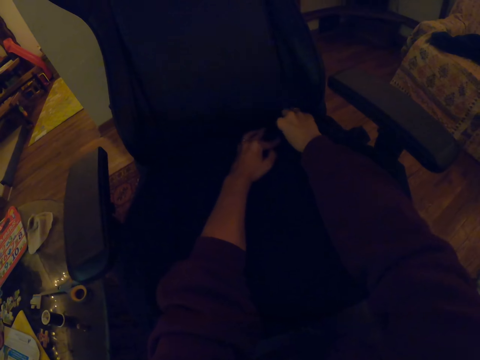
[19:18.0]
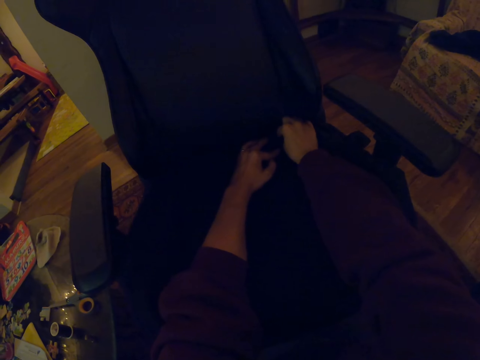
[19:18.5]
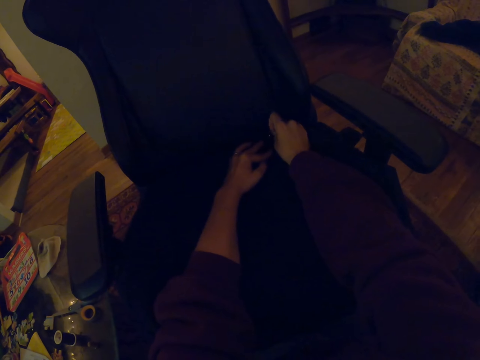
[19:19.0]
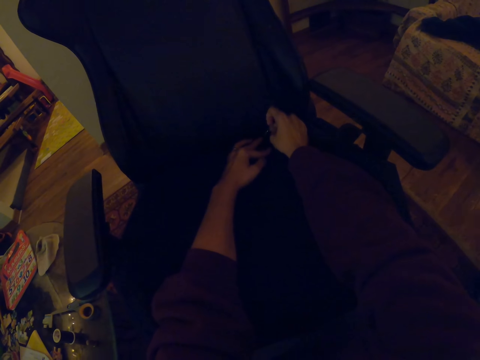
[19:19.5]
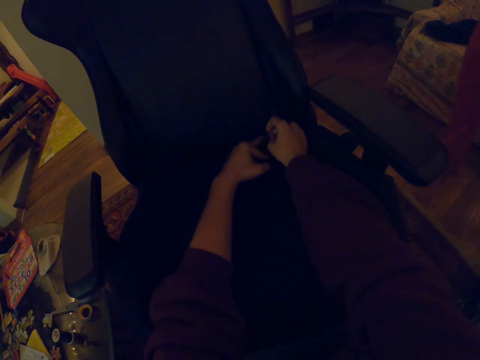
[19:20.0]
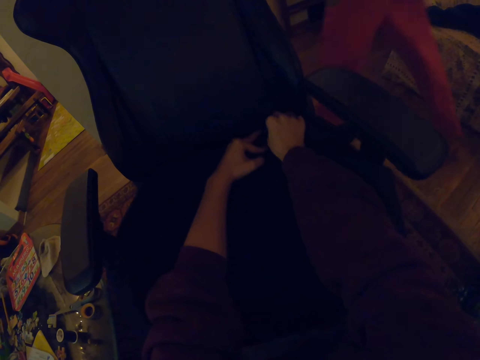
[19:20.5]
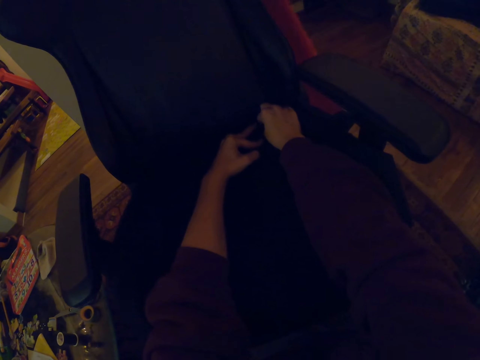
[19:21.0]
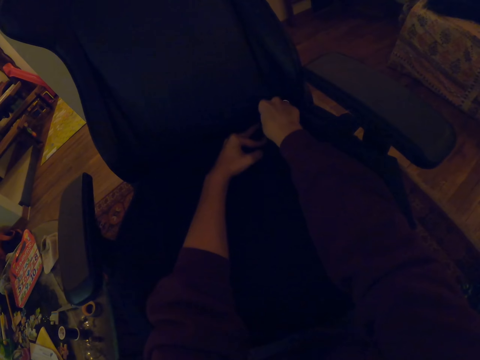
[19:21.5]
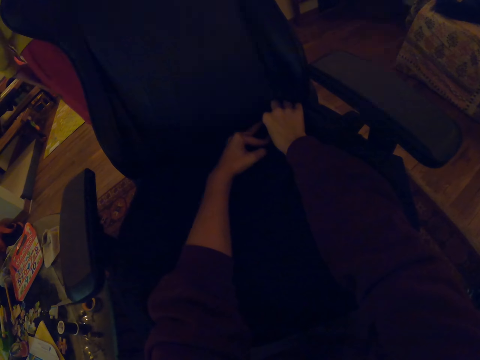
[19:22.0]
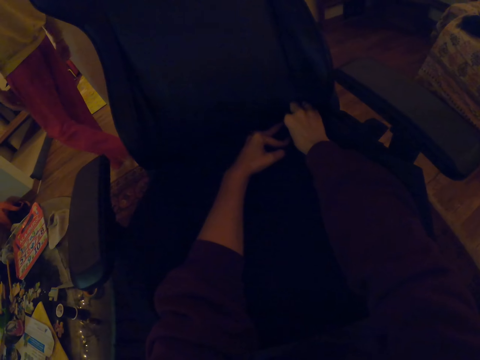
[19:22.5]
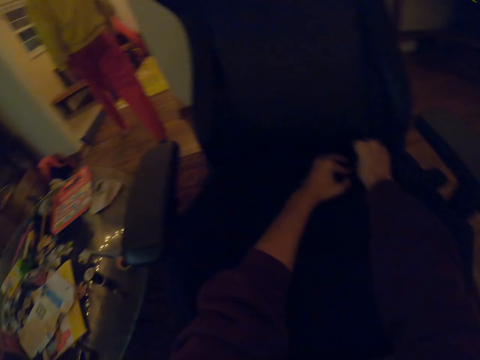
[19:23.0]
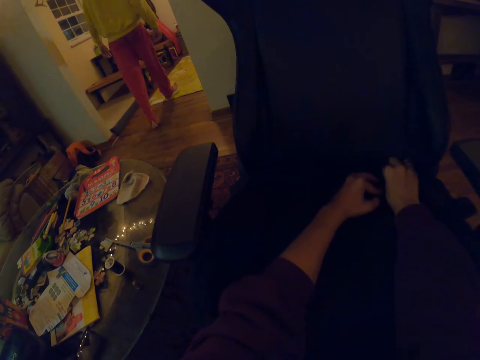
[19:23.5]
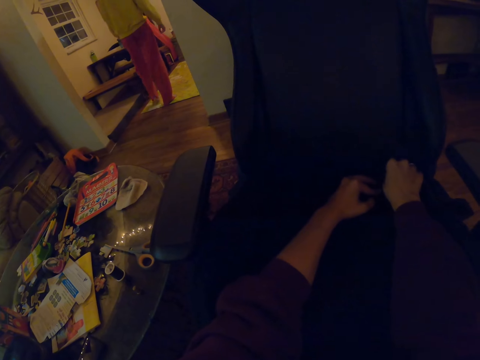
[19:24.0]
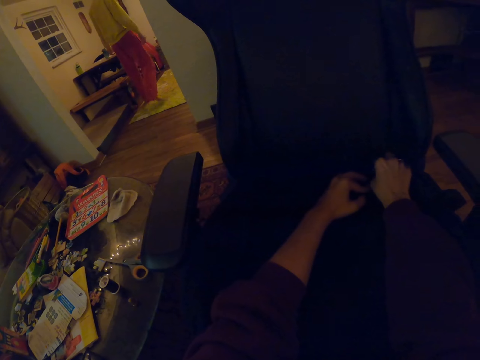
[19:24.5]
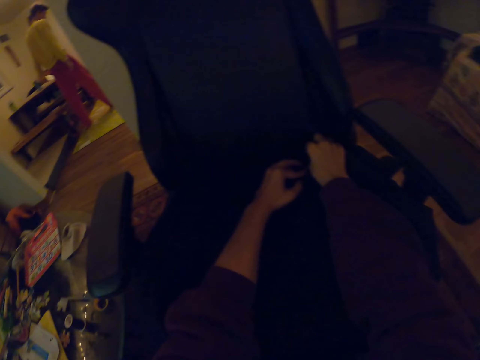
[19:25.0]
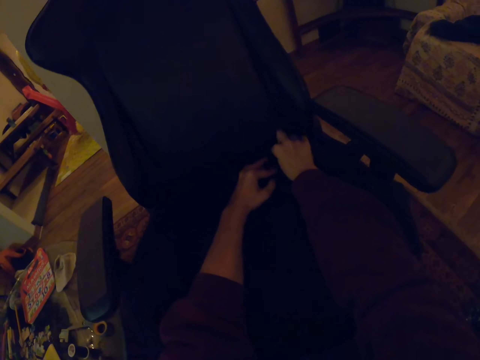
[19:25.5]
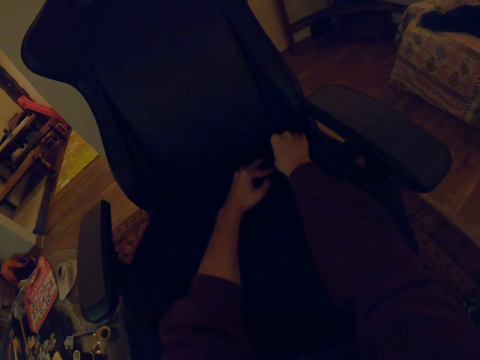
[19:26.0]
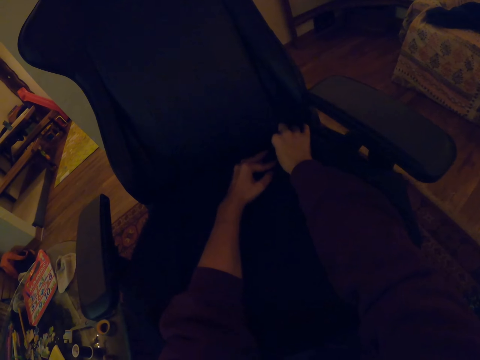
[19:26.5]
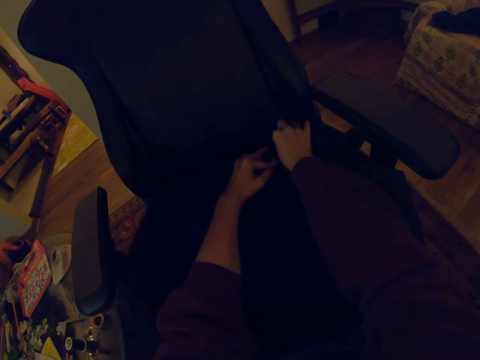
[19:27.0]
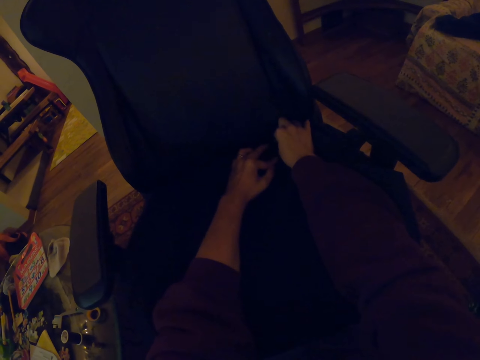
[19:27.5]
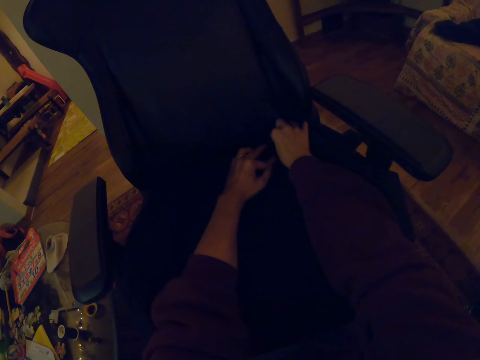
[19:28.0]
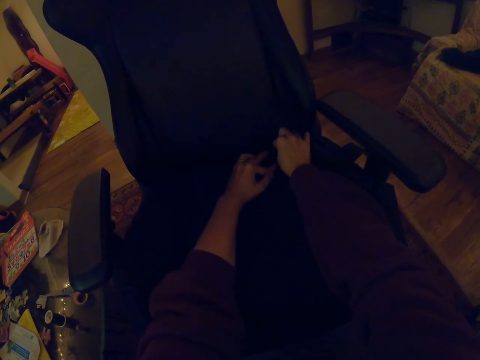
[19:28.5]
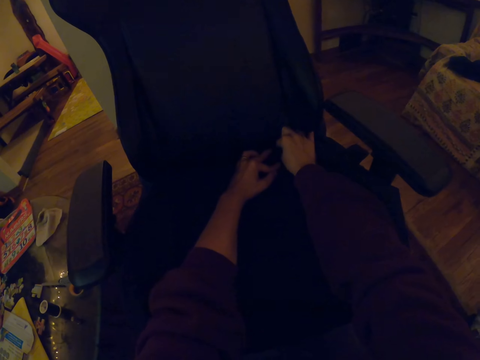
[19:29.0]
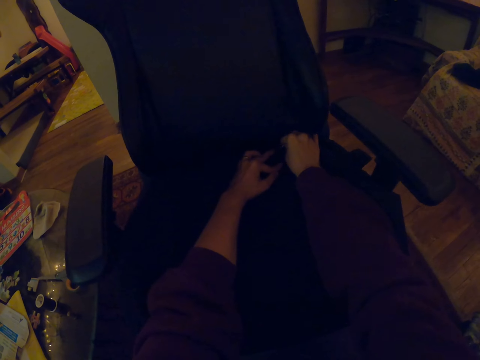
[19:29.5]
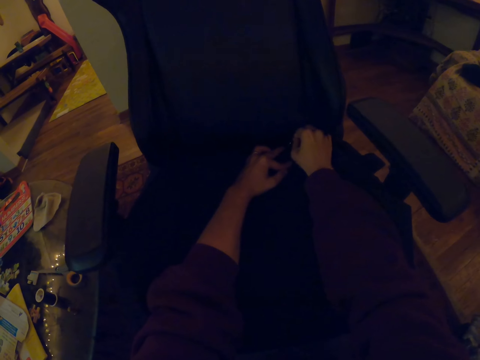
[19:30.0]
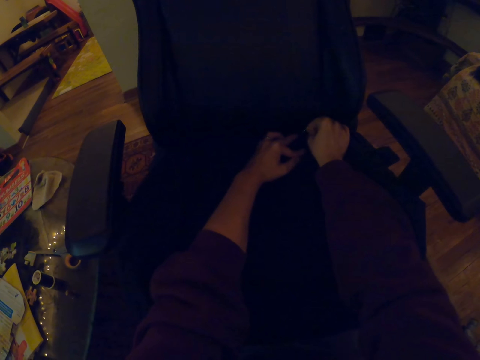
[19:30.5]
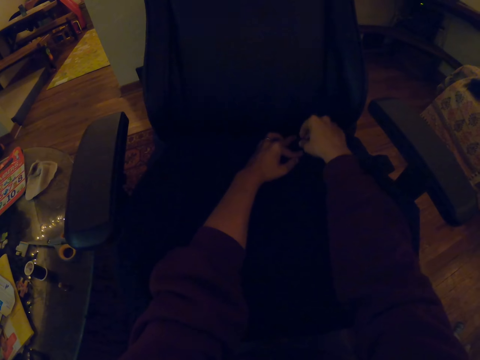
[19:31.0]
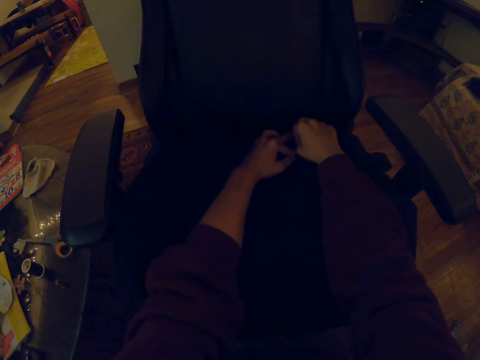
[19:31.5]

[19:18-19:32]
A person walks around. The person picks something. The camera wearer knits the chair cloth.

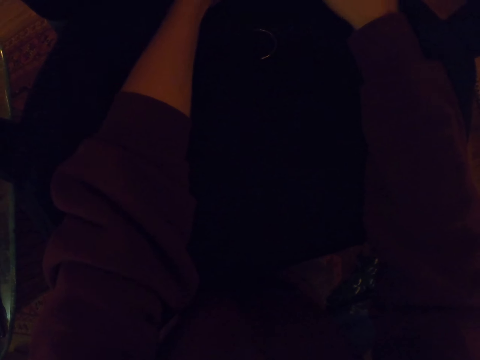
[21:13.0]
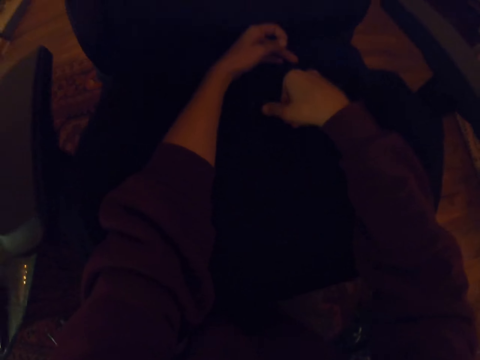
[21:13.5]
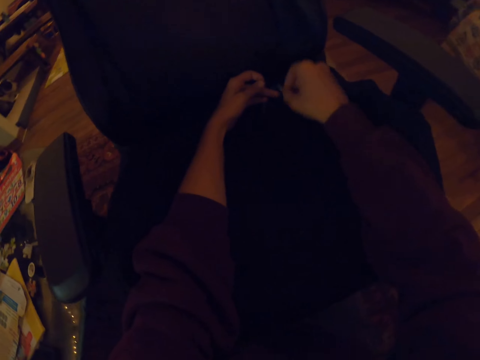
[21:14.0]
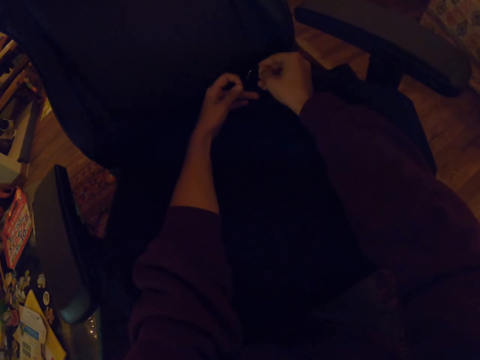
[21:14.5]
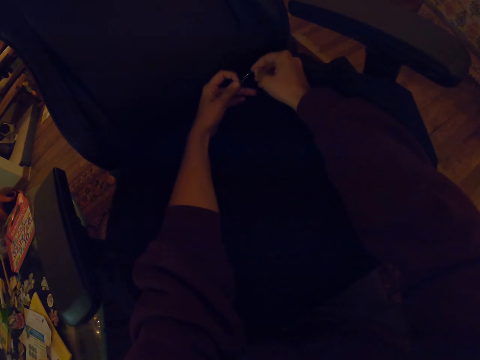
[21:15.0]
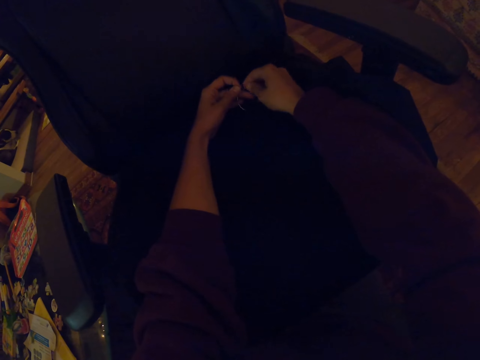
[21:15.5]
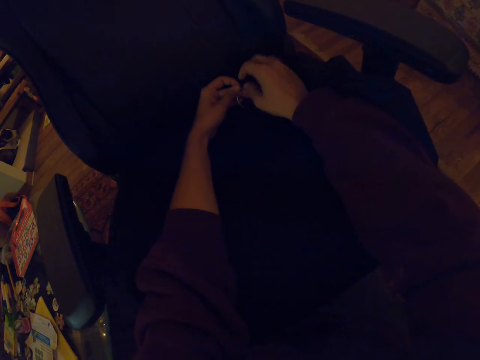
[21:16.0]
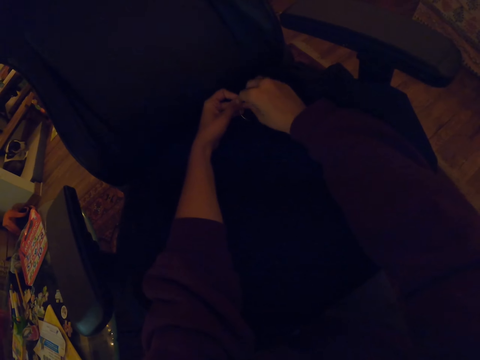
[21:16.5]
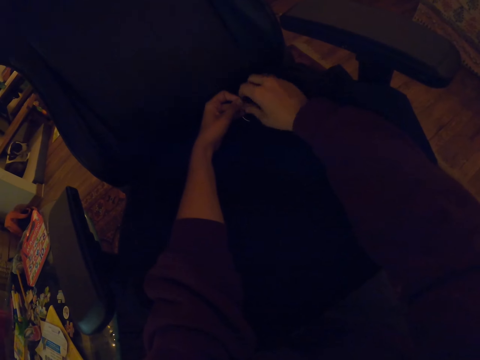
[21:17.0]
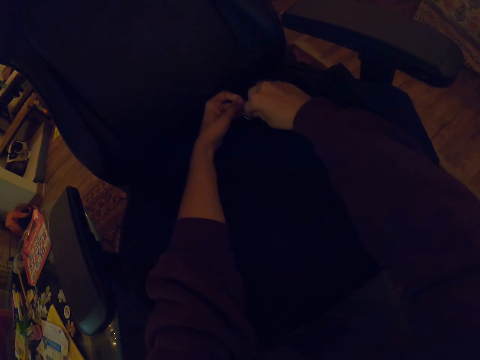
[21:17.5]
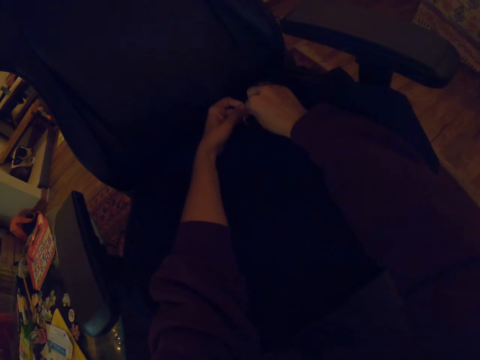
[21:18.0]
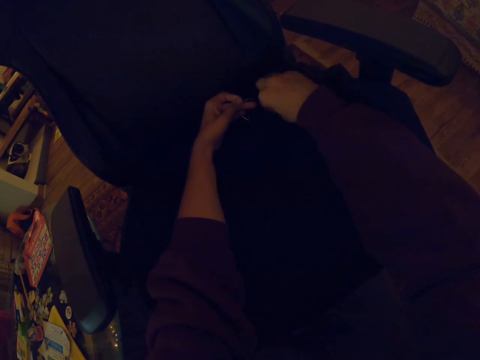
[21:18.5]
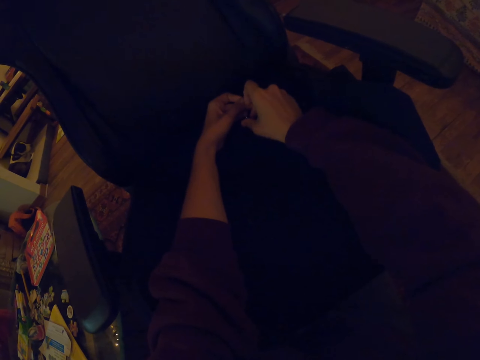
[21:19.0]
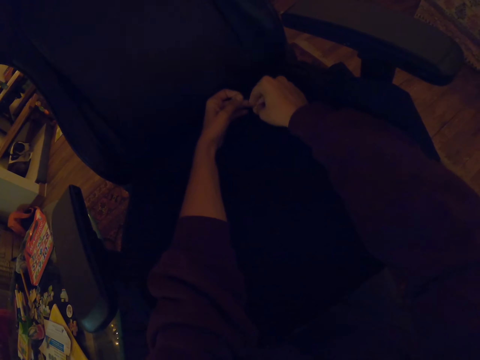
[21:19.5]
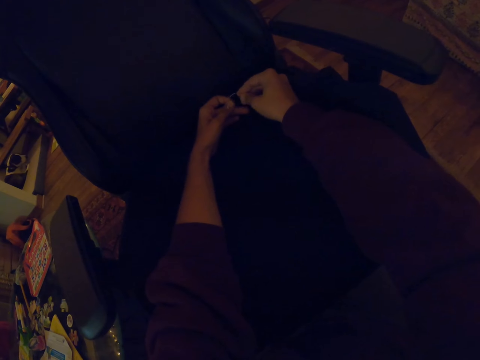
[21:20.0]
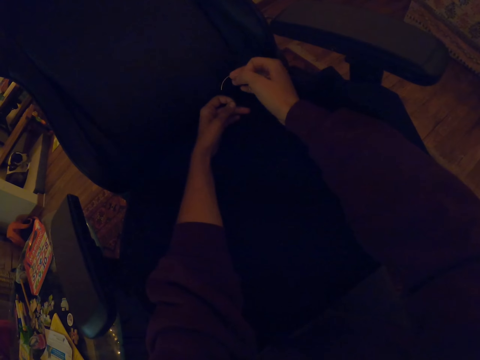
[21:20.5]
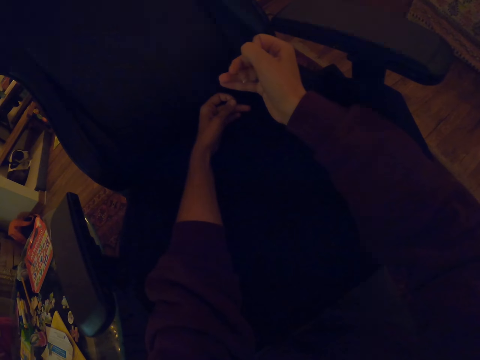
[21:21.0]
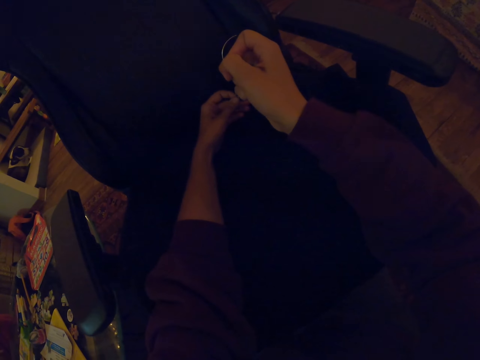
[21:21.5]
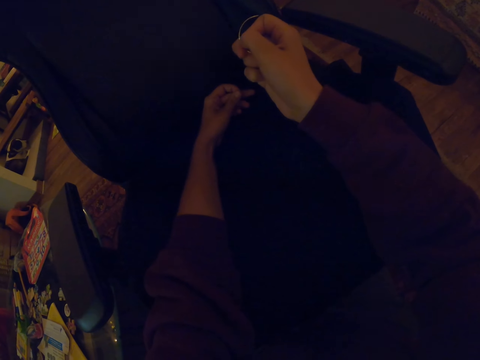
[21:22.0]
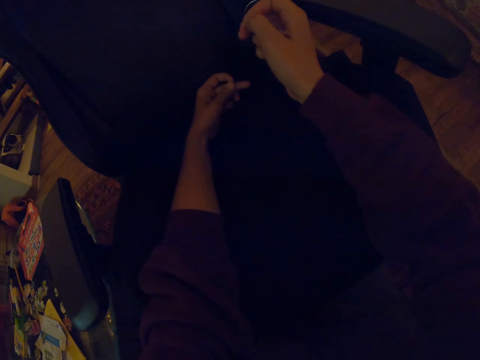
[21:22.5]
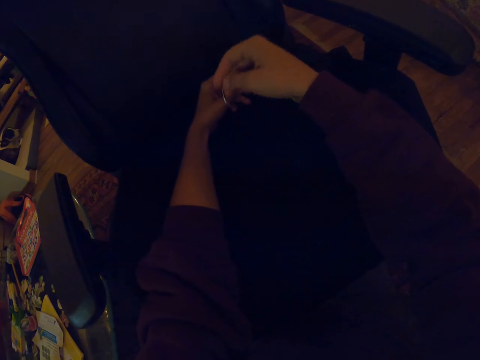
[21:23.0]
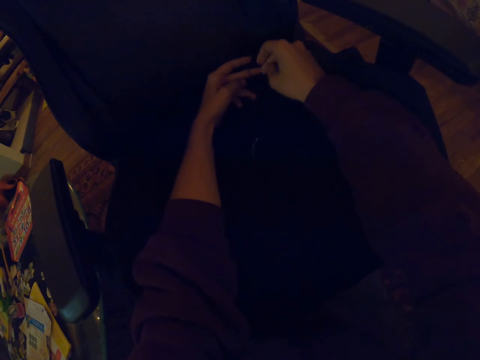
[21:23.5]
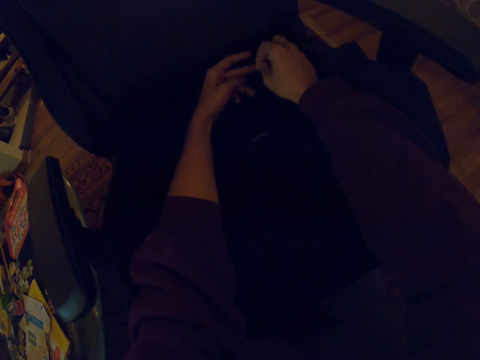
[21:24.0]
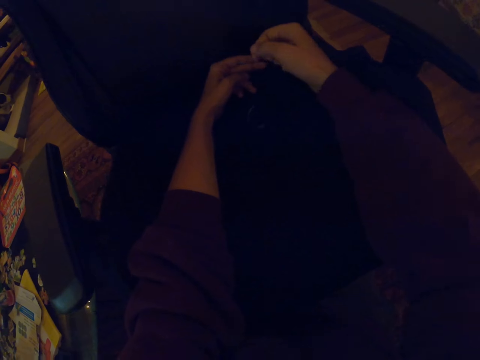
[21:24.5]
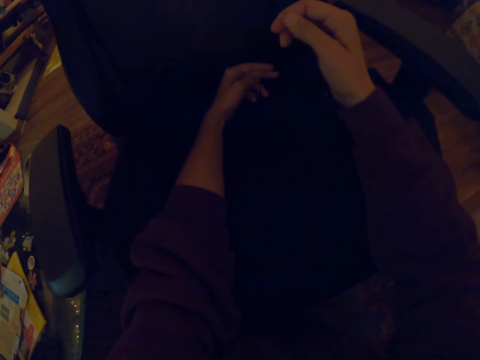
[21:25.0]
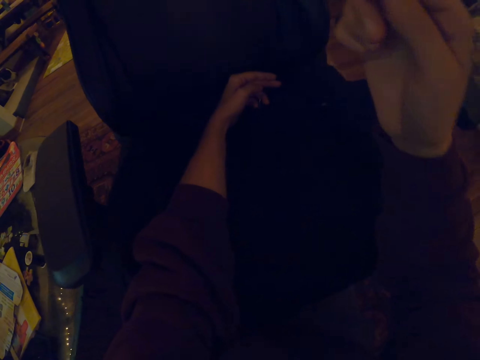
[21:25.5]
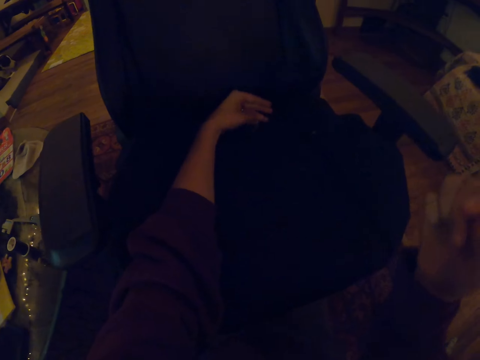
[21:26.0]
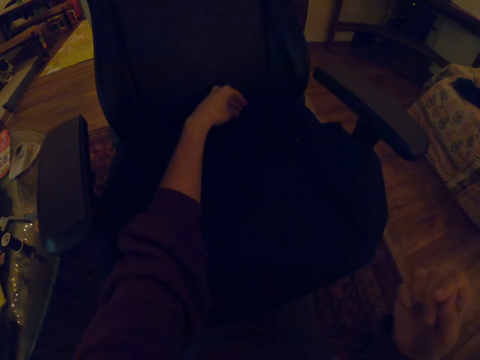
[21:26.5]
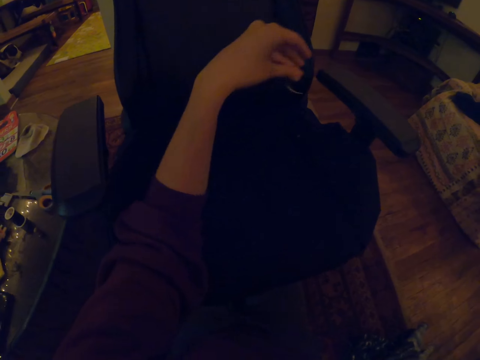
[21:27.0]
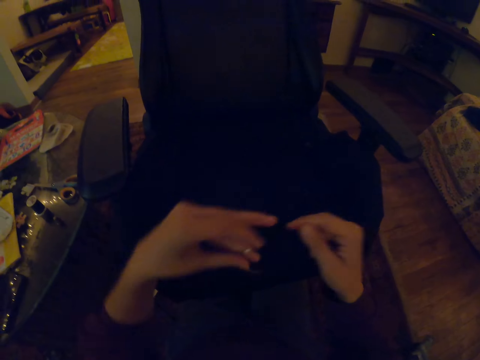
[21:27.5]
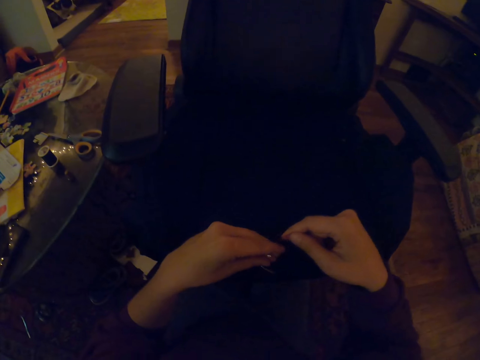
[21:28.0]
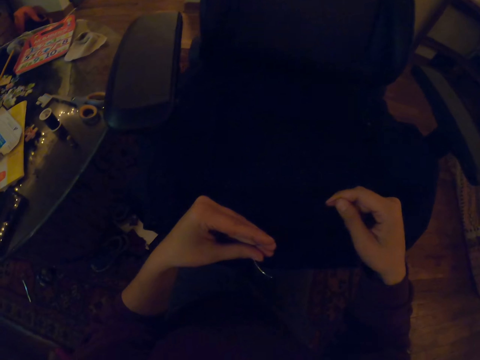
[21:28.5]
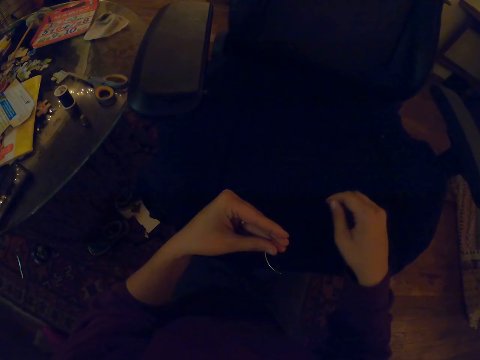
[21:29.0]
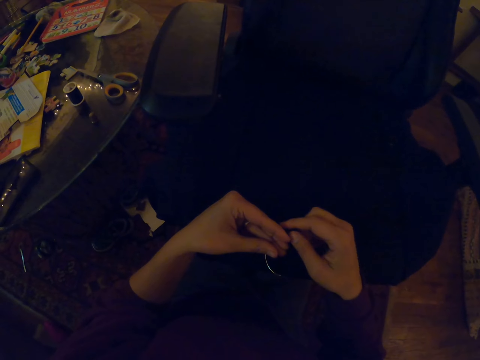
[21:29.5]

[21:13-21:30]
The camera wearer puts sewing thread to the needle. They knit the chair cloth.
